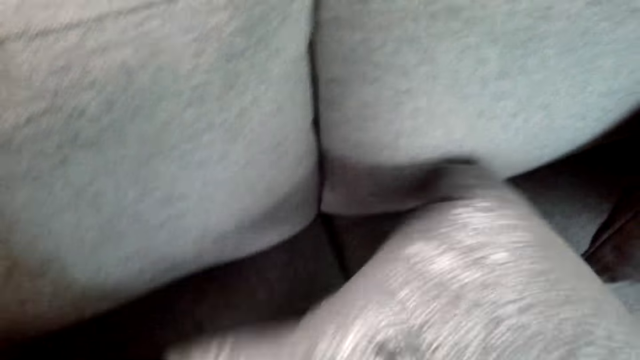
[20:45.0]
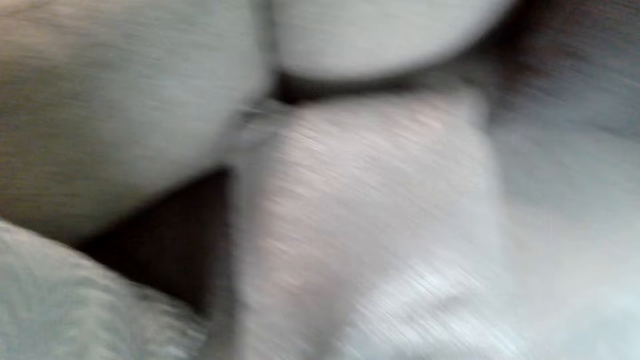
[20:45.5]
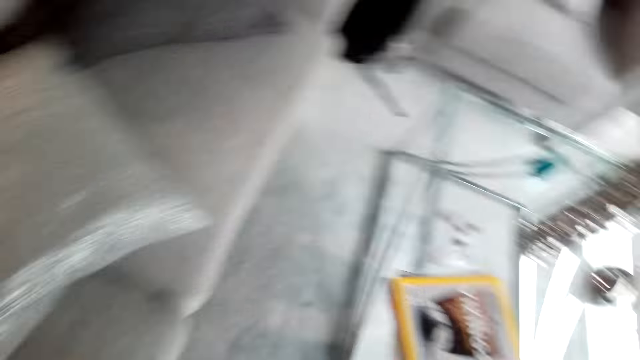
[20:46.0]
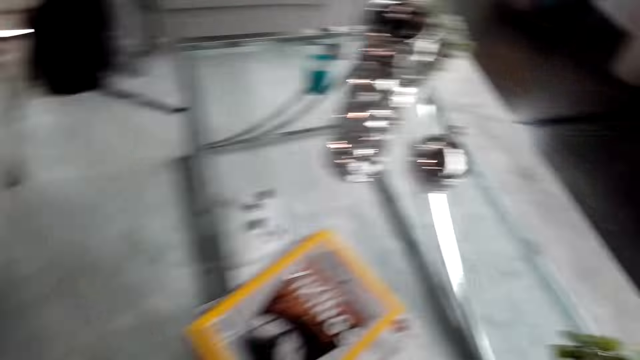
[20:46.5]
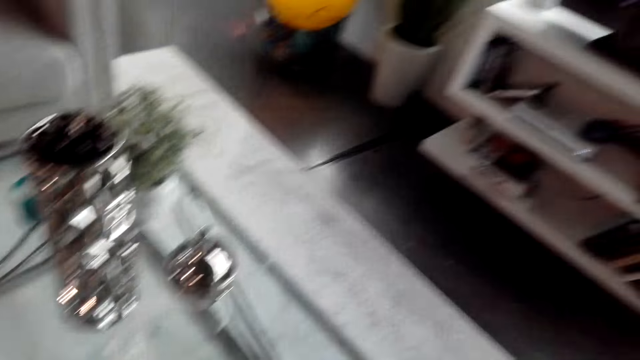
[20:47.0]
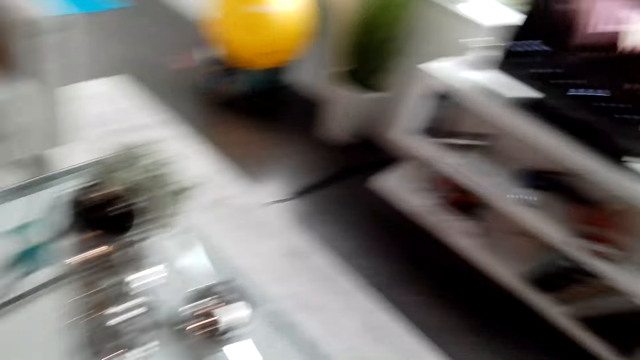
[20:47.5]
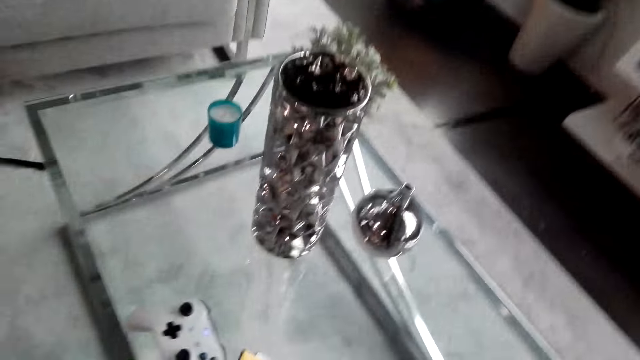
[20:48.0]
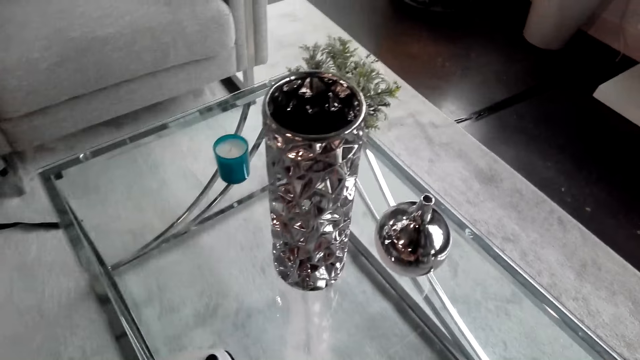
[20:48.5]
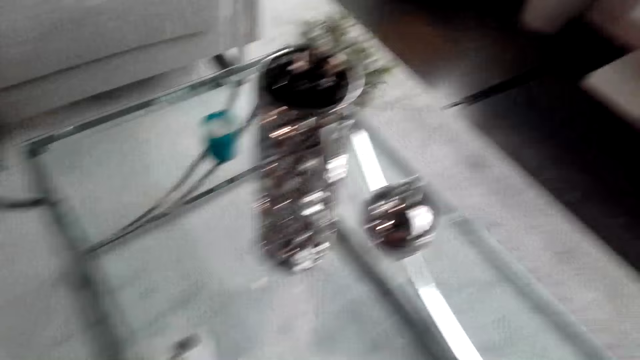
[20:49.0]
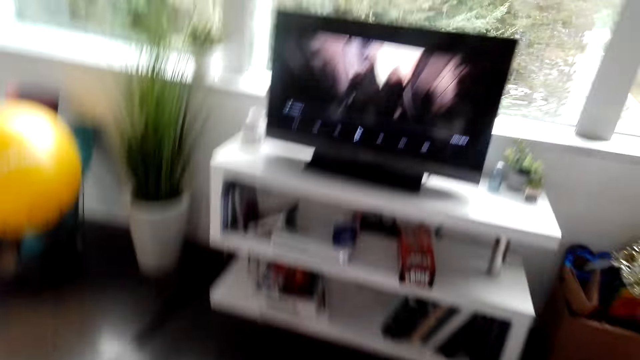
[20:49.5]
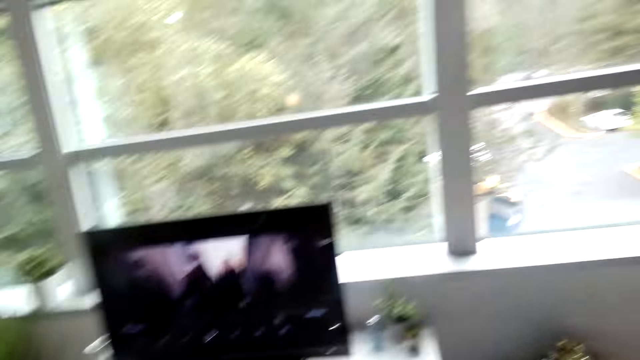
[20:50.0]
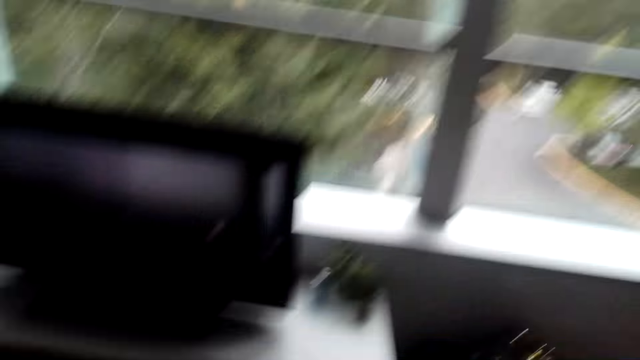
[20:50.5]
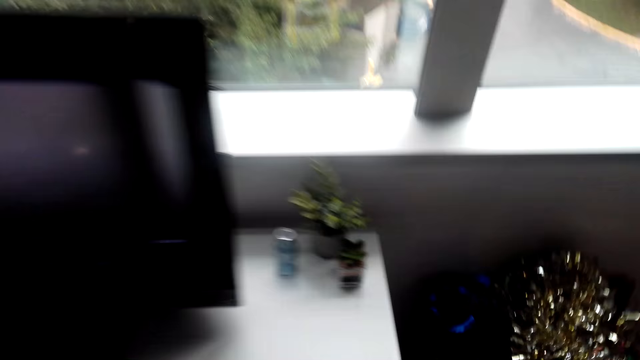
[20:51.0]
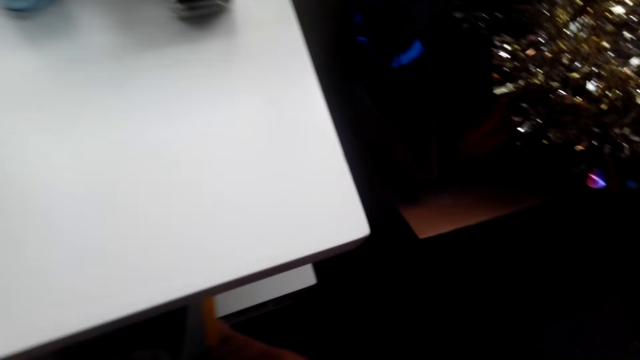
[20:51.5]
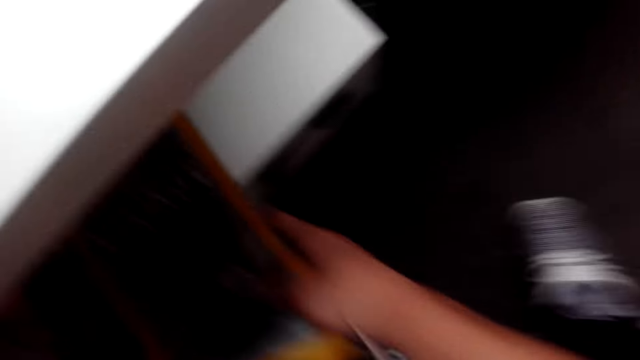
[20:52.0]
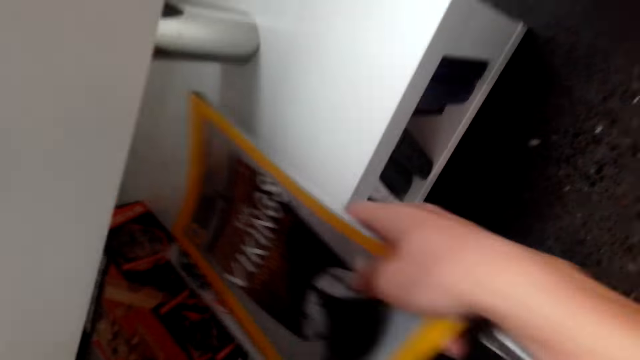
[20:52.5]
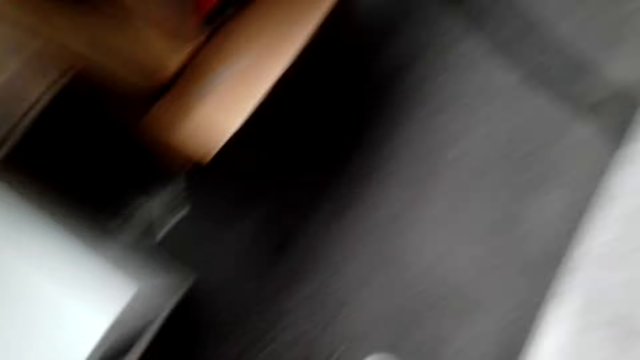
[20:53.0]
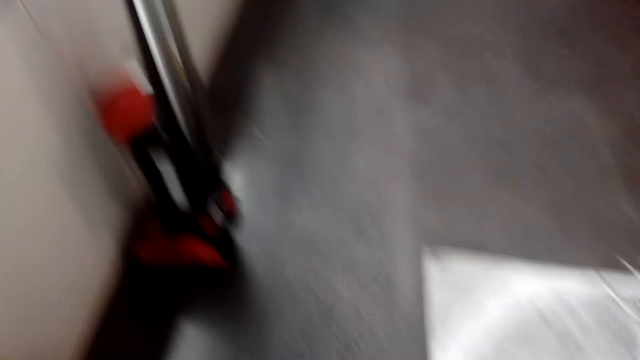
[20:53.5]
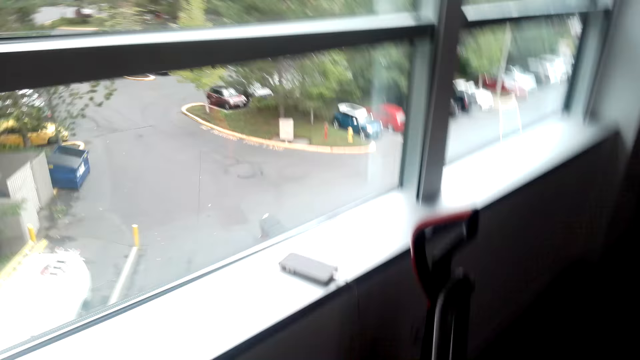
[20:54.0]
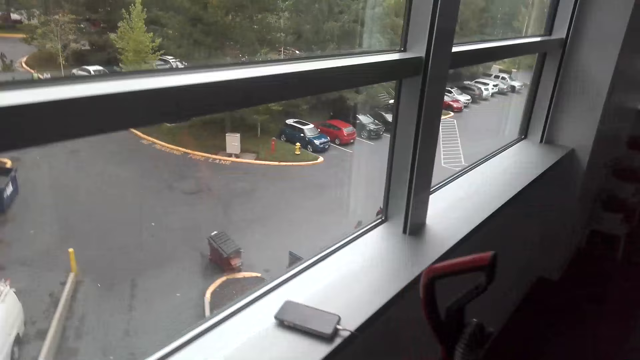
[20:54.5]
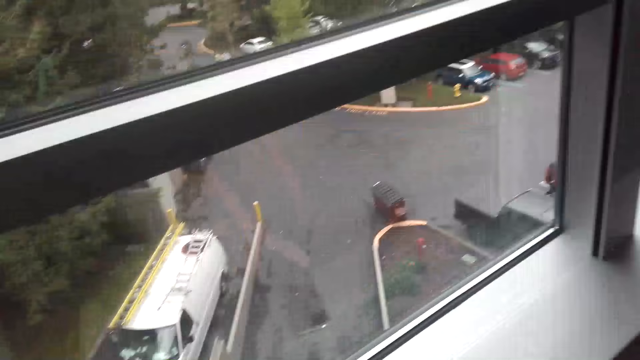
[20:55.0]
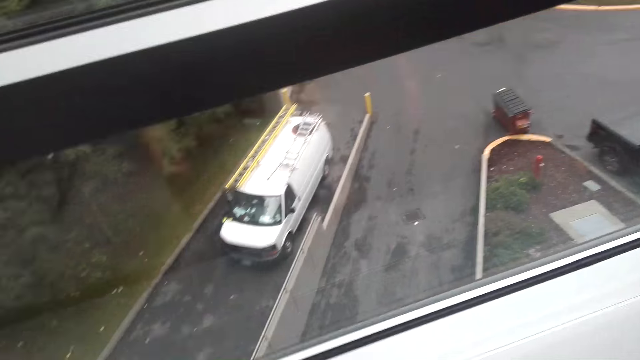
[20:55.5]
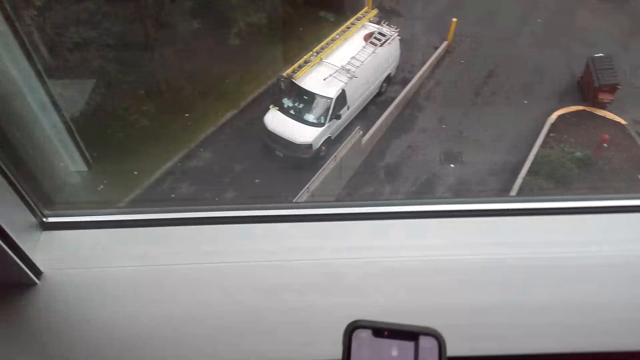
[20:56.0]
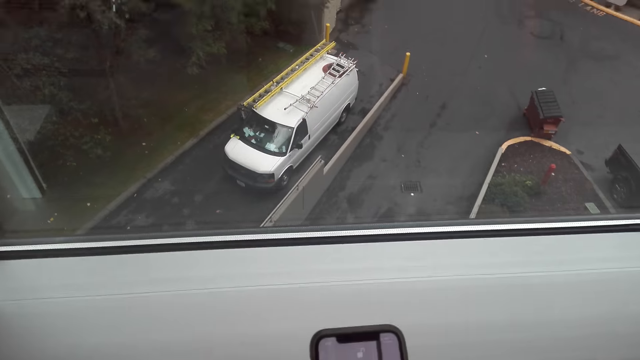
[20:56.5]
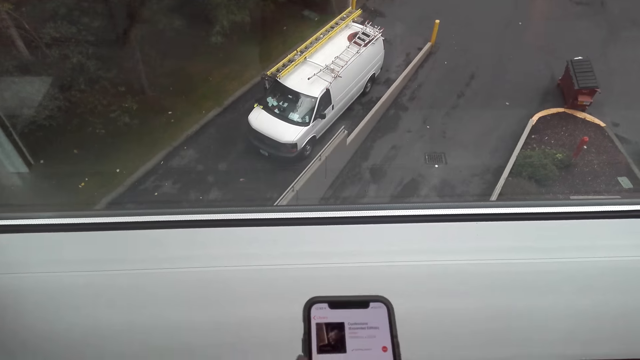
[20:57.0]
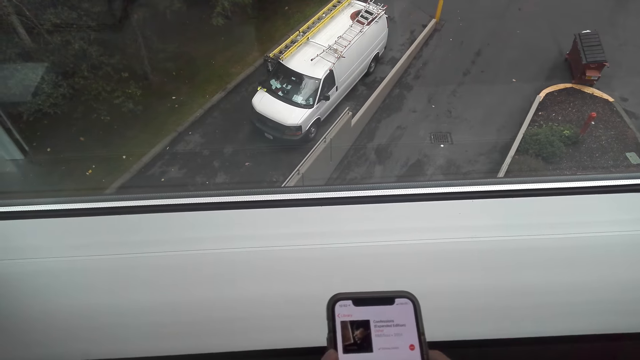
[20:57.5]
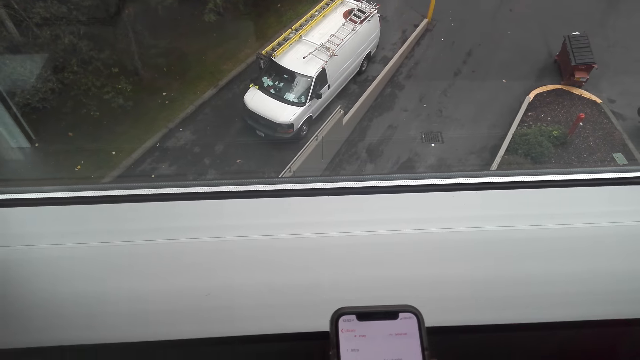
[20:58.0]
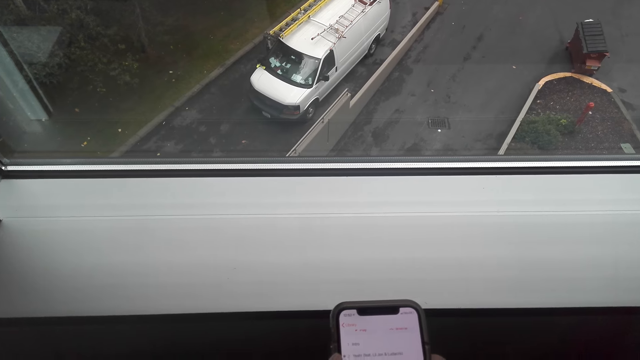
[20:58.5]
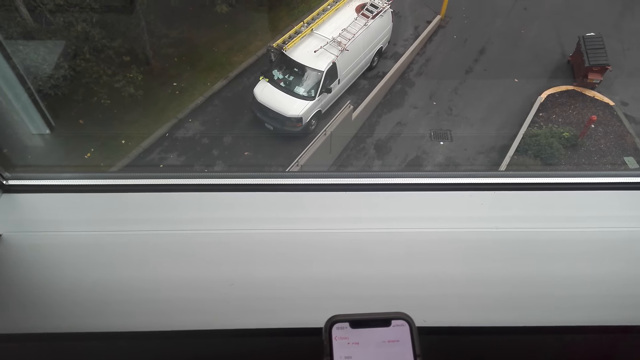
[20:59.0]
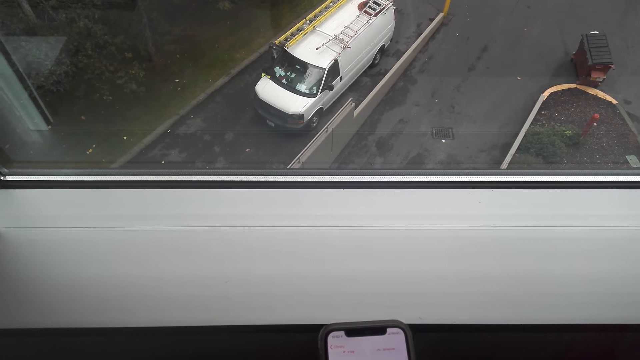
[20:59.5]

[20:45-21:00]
The camera wearer walks in a room. They pick up the book on the table. They put the book or magazine on the TV stand. They pick up a phone. They look outside. They use the phone.

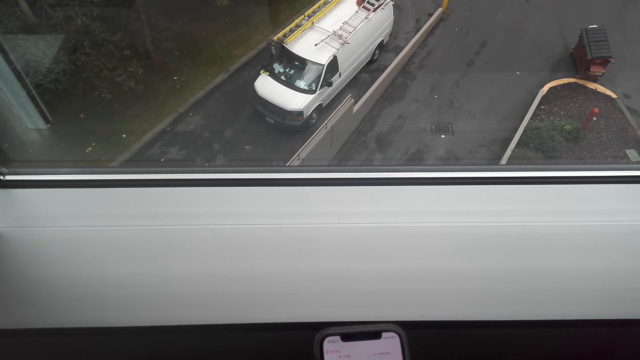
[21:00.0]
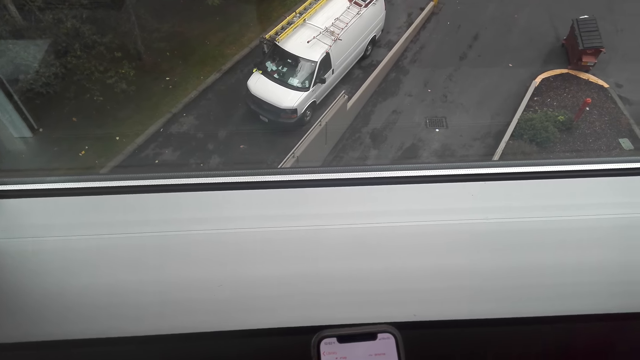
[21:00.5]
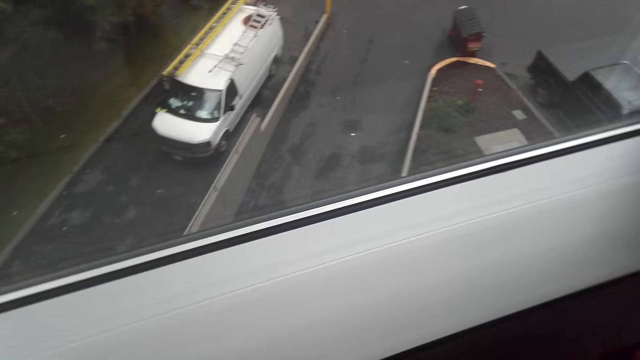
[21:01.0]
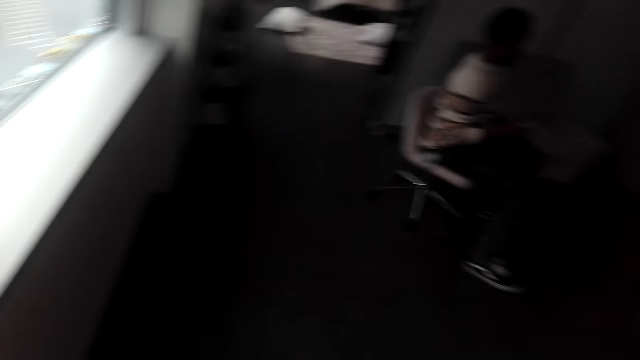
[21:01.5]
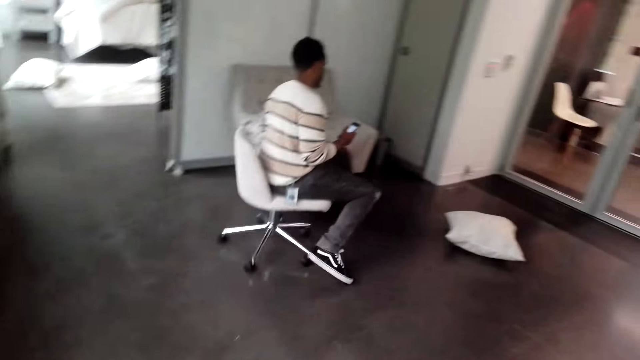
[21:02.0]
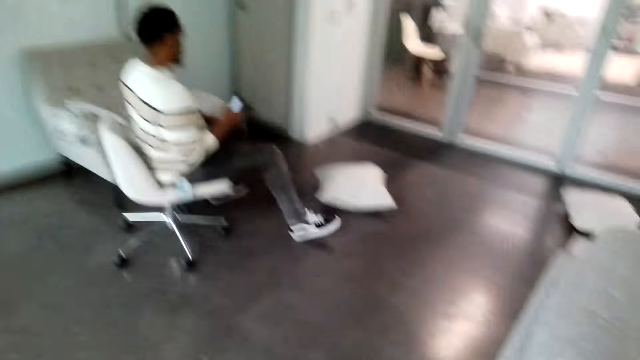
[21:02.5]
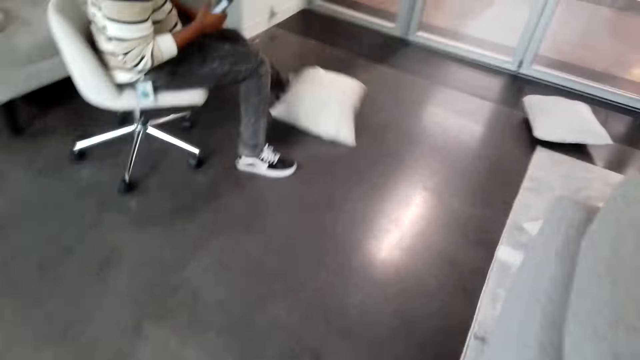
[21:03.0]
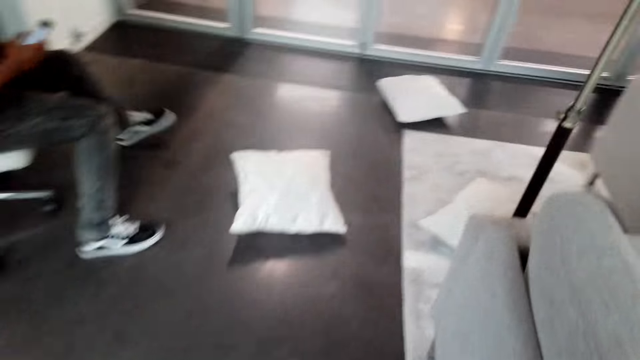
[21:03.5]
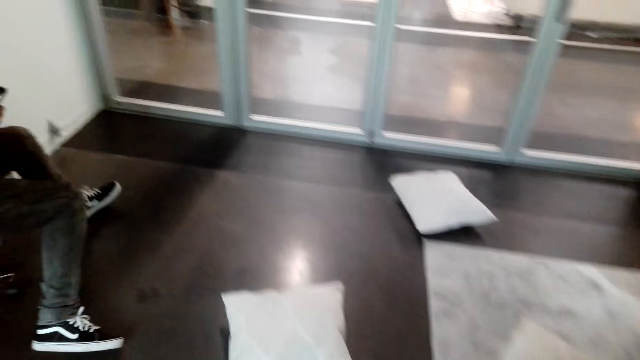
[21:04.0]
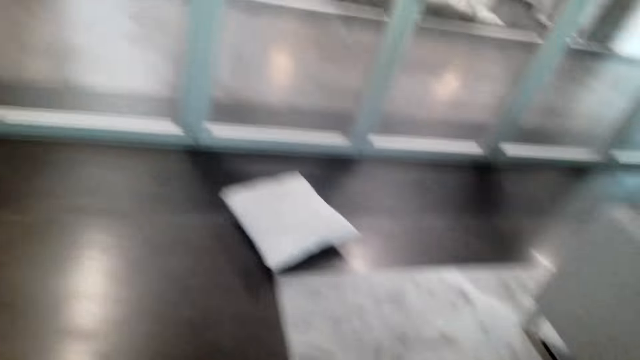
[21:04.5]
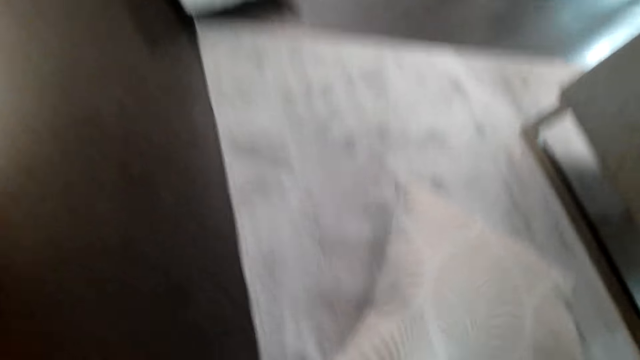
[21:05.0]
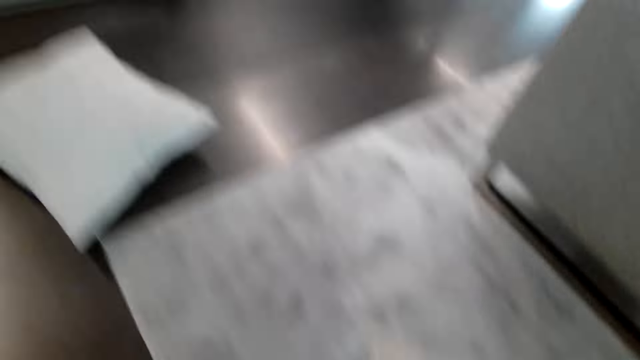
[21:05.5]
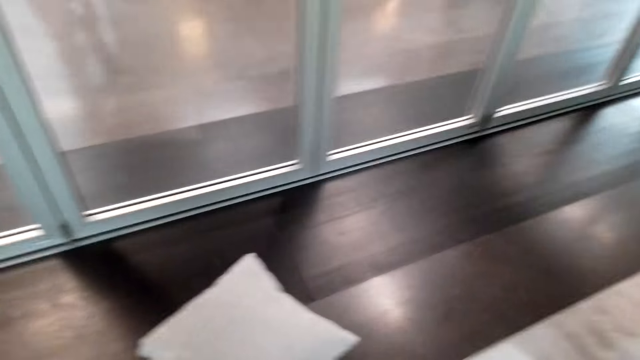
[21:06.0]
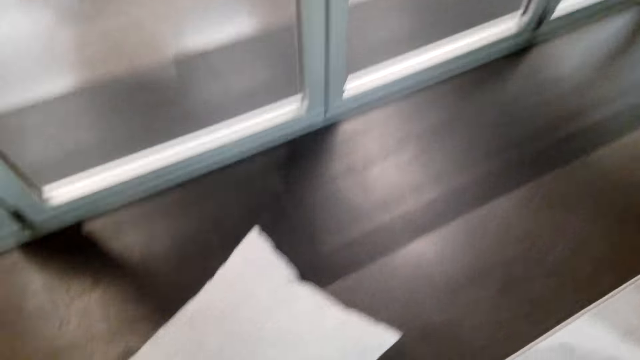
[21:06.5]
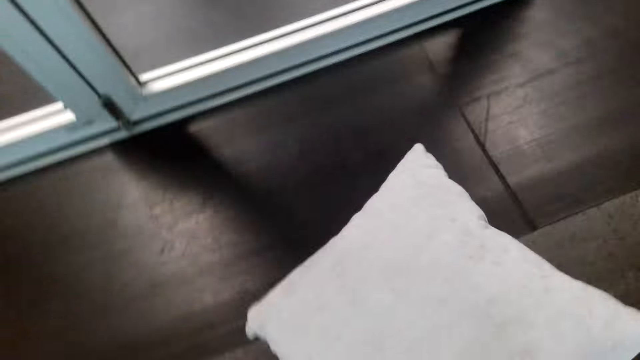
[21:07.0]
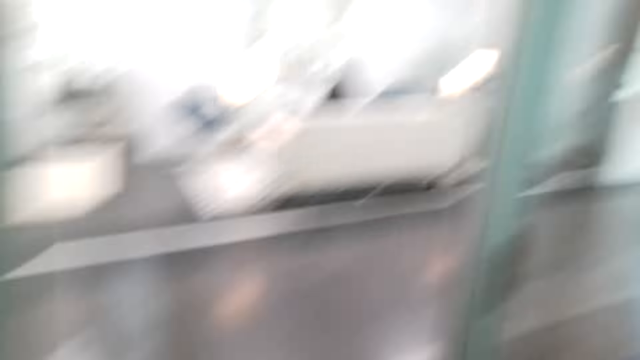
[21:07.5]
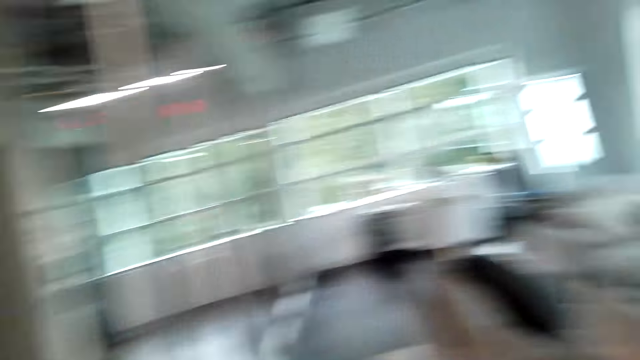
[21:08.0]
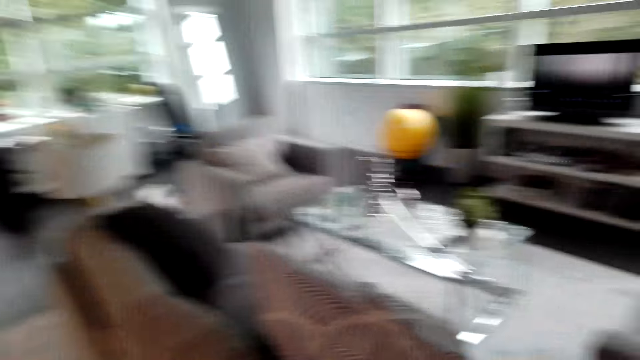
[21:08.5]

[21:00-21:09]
The camera wearer walks to the right. A man moves with a chair. The man kicks the pillow away. The camera wearer picks up the sofa pillow. They pick up the other pillow.
